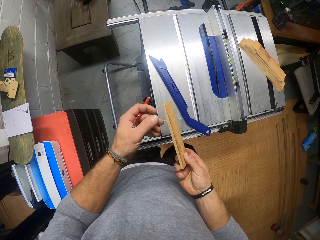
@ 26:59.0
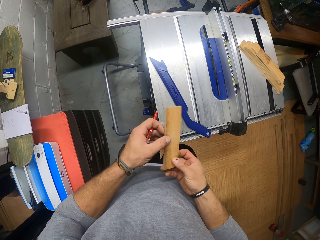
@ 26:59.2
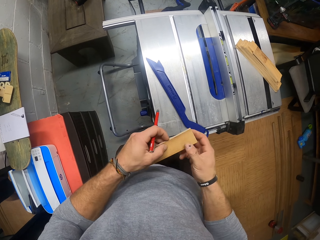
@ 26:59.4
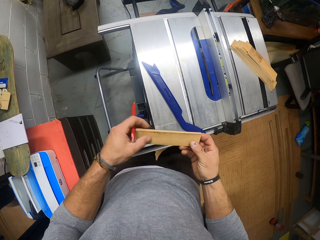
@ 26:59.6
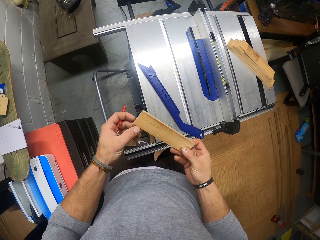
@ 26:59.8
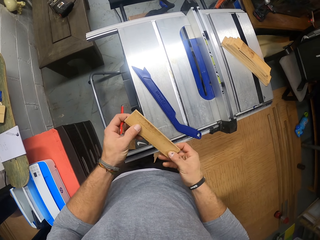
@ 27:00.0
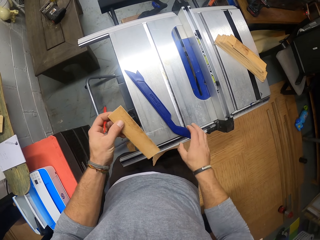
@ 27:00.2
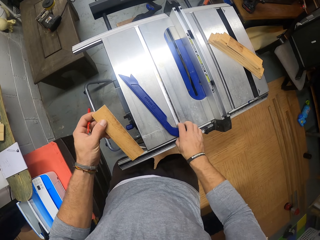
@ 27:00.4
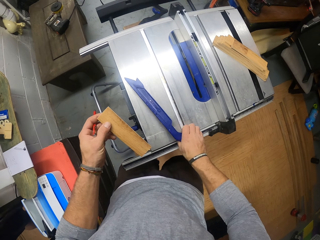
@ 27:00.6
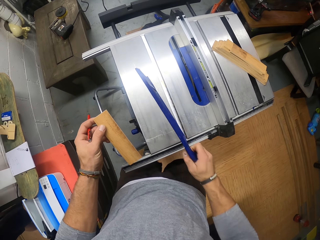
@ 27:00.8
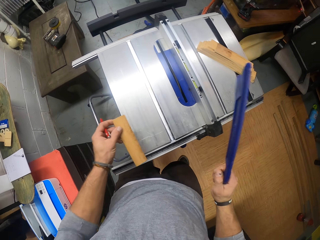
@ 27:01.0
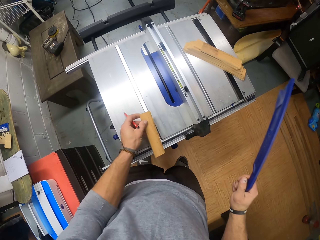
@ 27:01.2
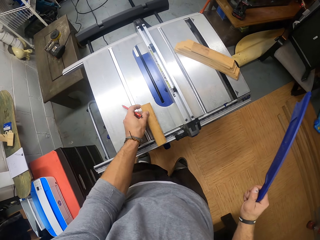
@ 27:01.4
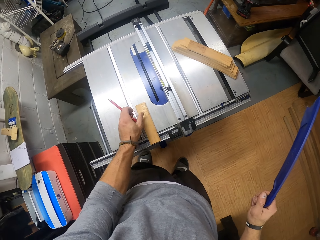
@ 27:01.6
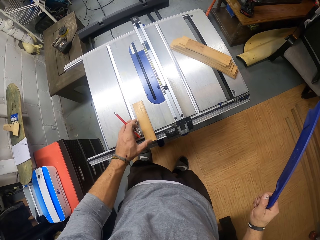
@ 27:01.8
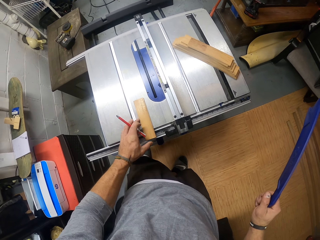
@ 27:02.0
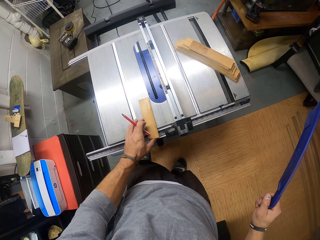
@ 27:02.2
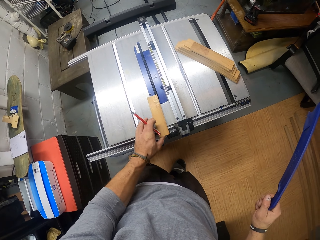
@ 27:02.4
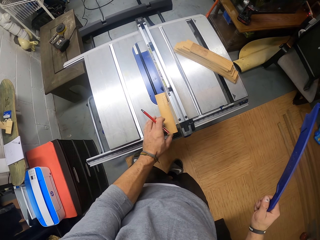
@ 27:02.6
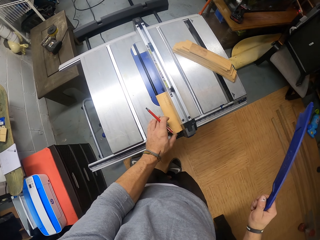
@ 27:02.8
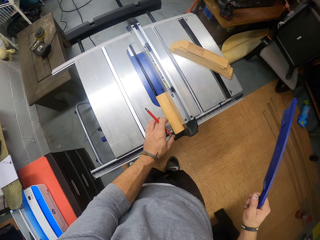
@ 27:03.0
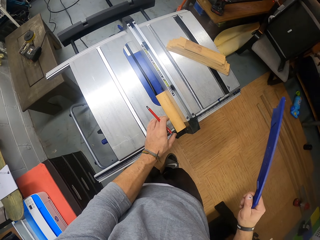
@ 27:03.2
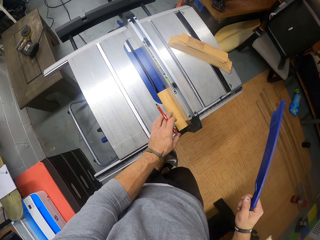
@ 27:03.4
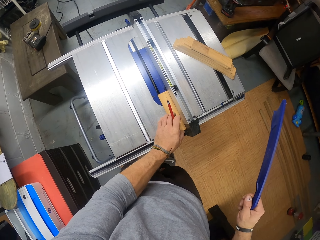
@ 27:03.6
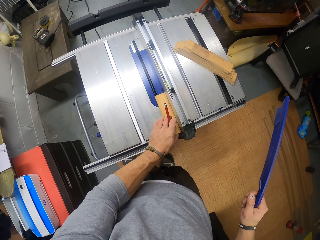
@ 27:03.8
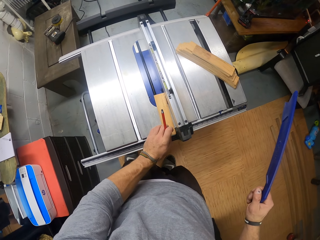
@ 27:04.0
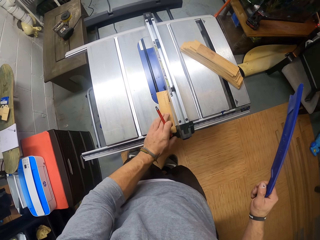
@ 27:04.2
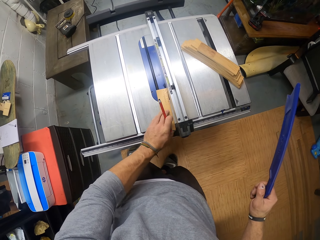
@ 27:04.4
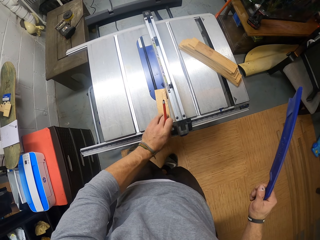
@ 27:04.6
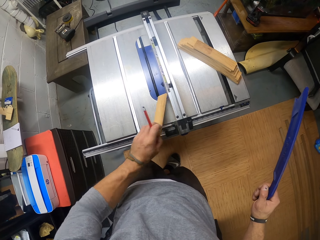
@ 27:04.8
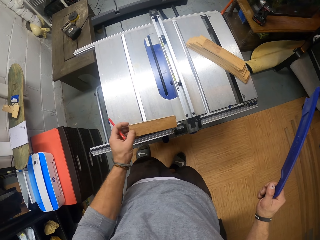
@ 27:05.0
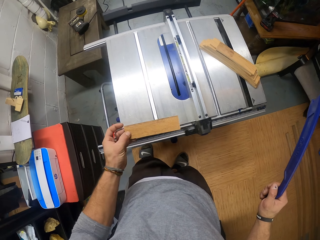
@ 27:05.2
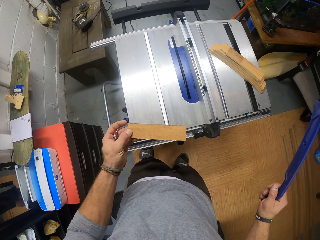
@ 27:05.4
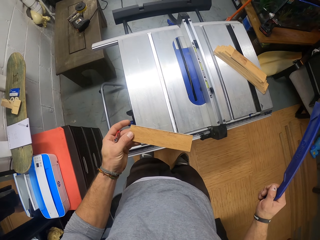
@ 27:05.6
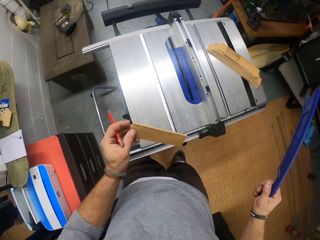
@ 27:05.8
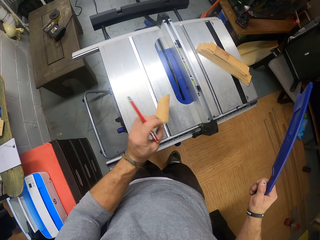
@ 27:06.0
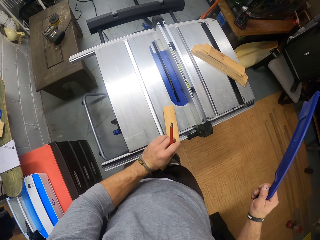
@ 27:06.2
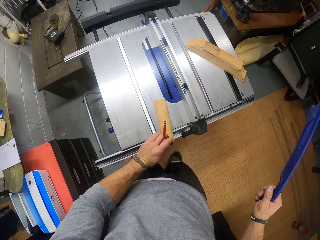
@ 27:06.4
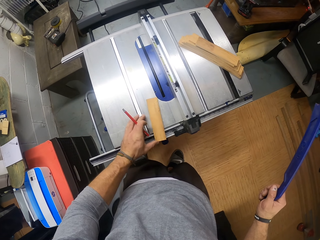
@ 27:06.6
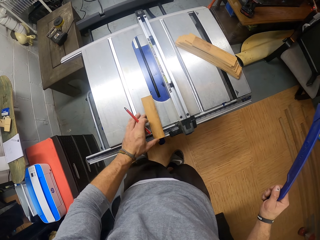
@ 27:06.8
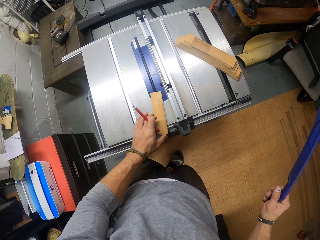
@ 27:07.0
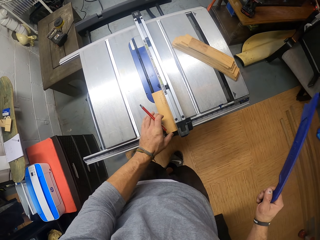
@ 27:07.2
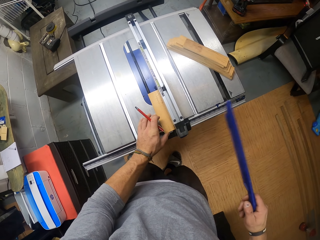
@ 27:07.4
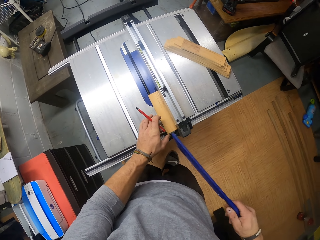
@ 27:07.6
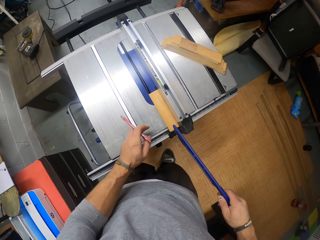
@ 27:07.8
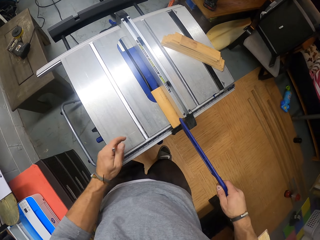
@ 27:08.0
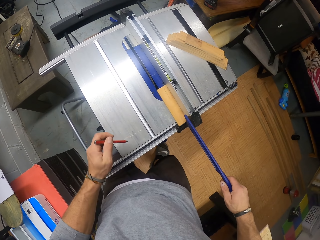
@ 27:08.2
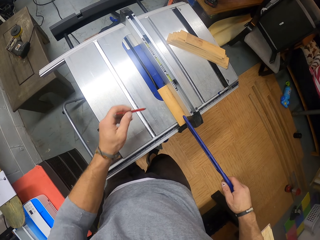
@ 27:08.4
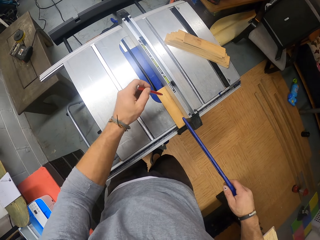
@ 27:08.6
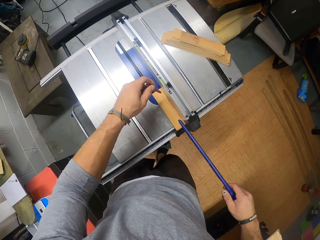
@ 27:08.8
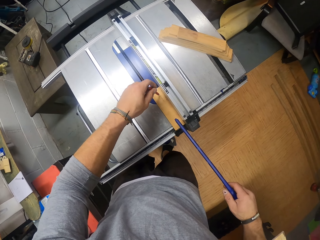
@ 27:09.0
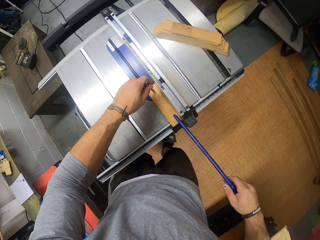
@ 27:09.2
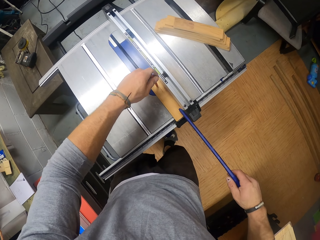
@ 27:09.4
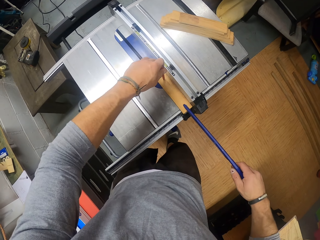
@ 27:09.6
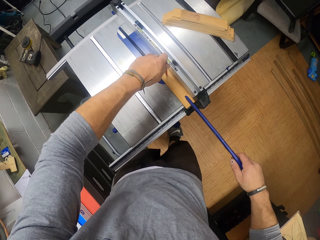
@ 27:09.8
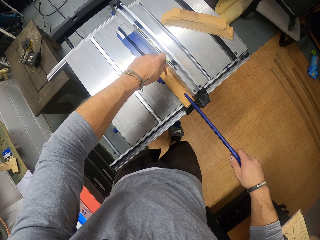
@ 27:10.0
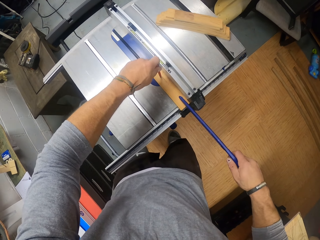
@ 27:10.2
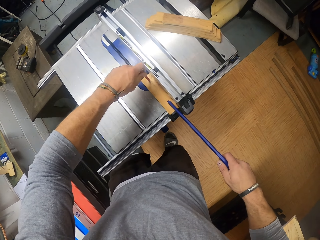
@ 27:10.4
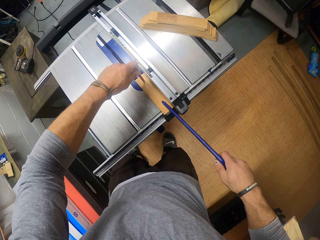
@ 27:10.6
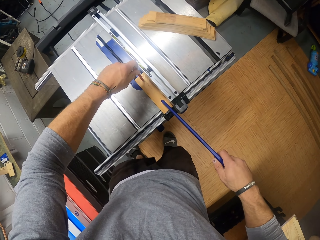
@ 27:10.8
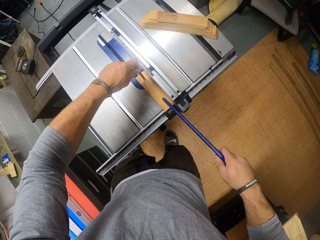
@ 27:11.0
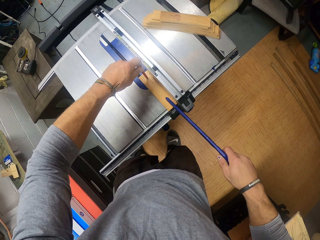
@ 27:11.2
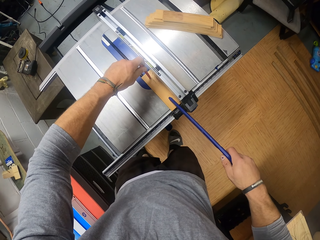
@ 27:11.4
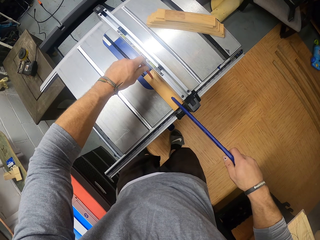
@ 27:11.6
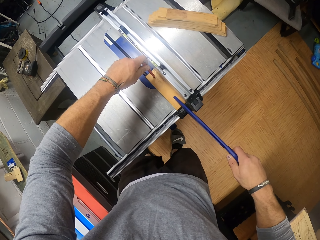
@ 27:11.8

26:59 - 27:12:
The camera wearer picks the wood adjuster from the woodwork machine with his right hand. He drops the piece of wood on the woodwork machine with his left hand. He picks the piece of wood from the woodwork machine with his left hand. He drops the piece of wood on the woodwork machine with his left hand. He adjusts the piece of wood on the woodwork machine with the wood adjuster in his right hand. He places the pencil on the piece of wood on the woodwork machine with his left hand.

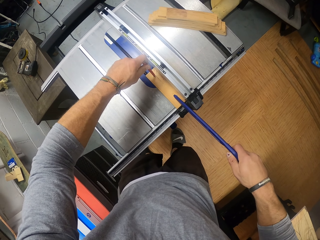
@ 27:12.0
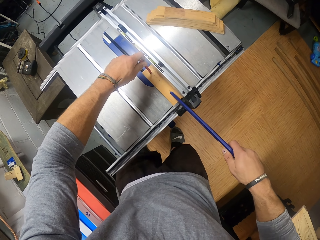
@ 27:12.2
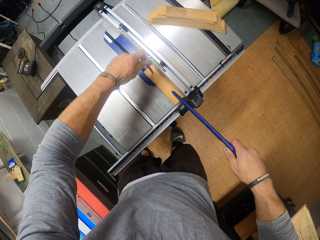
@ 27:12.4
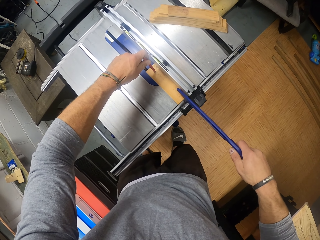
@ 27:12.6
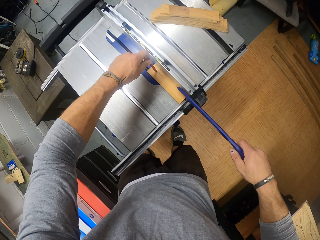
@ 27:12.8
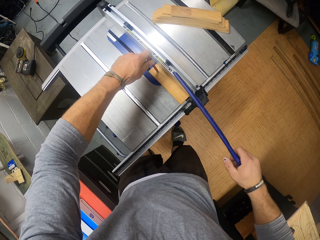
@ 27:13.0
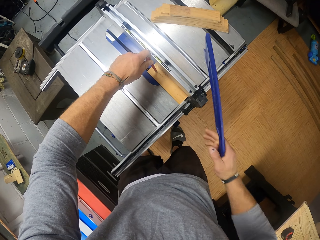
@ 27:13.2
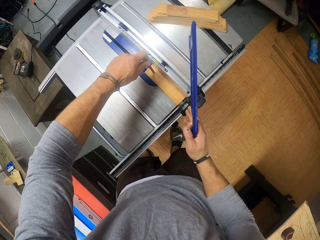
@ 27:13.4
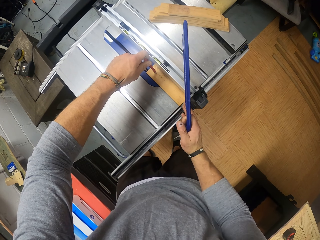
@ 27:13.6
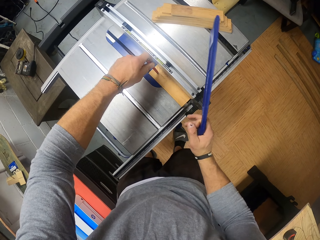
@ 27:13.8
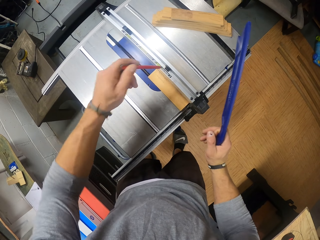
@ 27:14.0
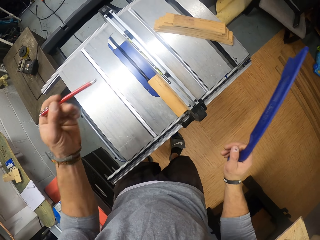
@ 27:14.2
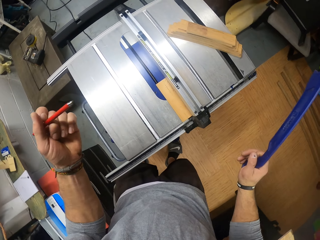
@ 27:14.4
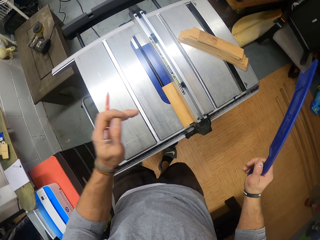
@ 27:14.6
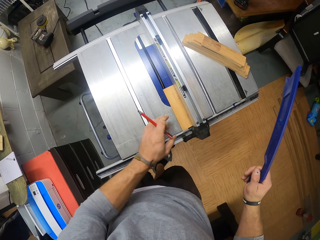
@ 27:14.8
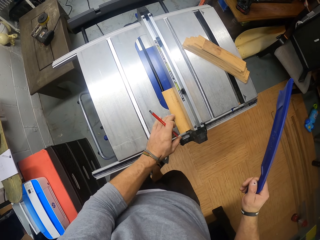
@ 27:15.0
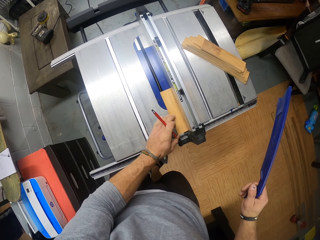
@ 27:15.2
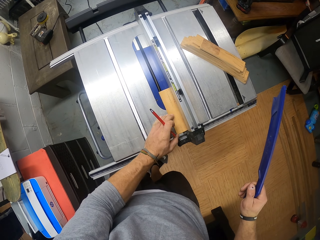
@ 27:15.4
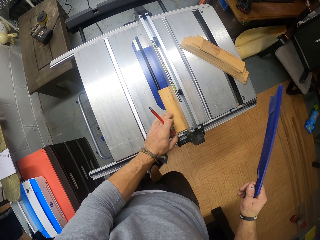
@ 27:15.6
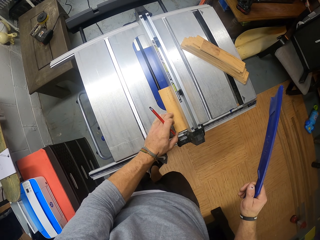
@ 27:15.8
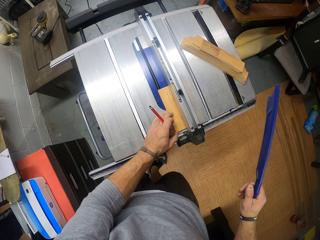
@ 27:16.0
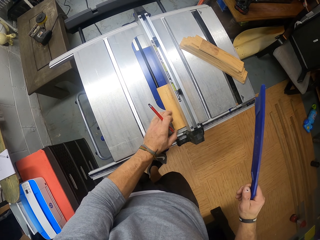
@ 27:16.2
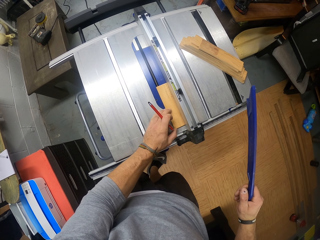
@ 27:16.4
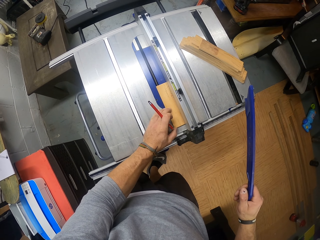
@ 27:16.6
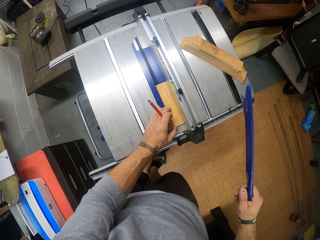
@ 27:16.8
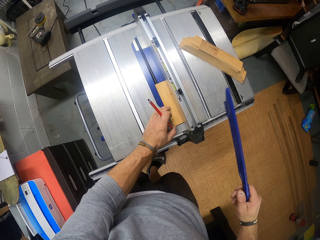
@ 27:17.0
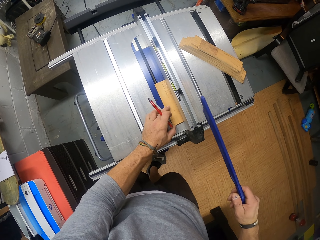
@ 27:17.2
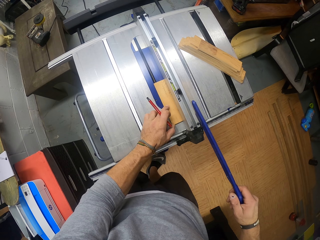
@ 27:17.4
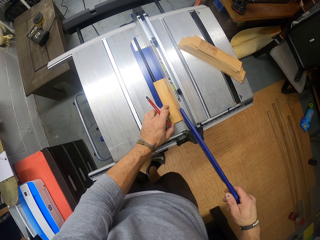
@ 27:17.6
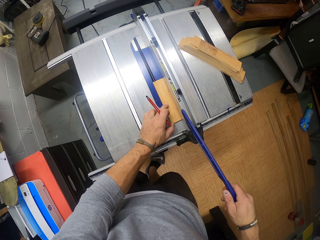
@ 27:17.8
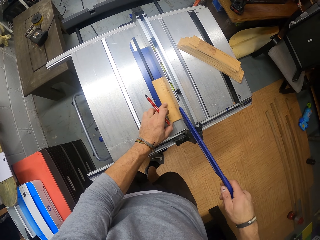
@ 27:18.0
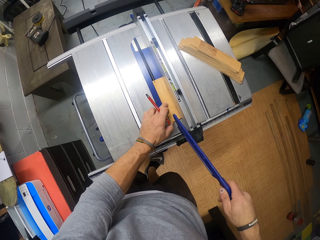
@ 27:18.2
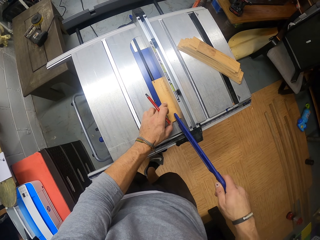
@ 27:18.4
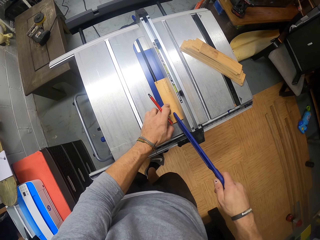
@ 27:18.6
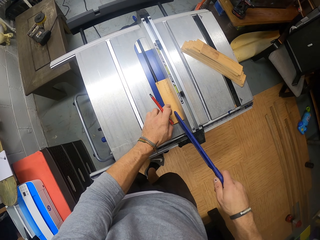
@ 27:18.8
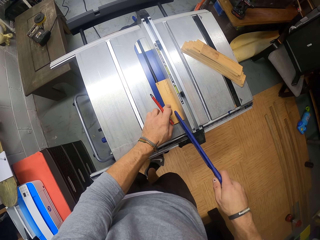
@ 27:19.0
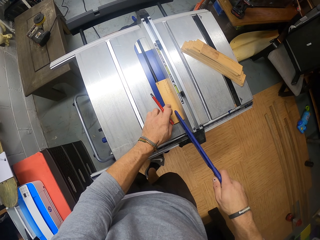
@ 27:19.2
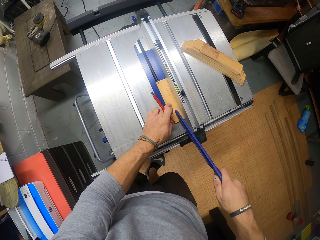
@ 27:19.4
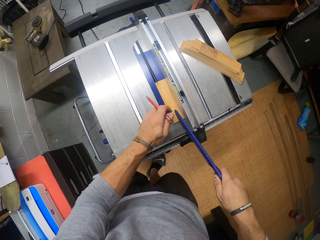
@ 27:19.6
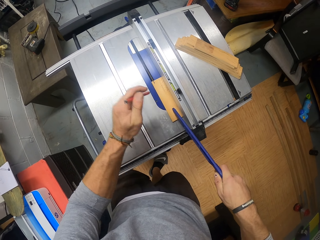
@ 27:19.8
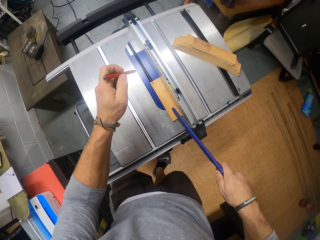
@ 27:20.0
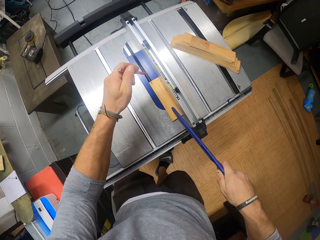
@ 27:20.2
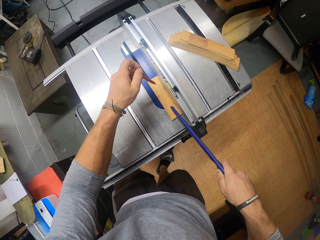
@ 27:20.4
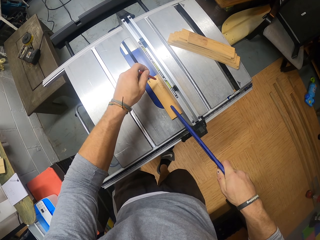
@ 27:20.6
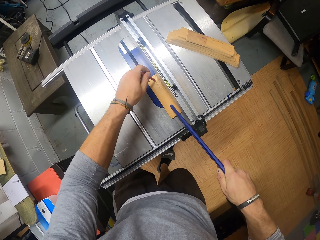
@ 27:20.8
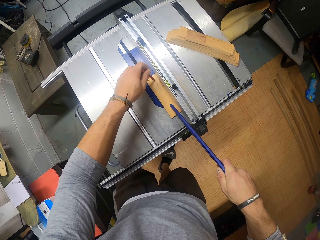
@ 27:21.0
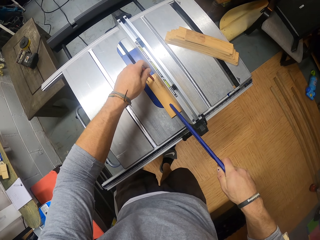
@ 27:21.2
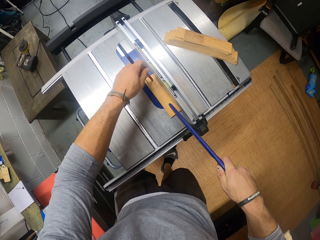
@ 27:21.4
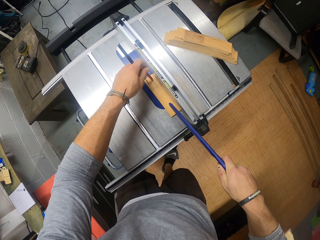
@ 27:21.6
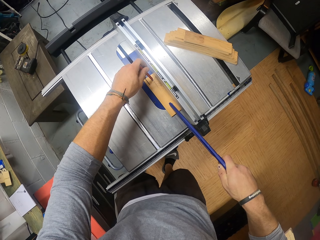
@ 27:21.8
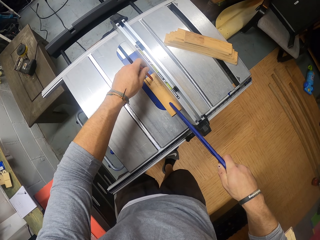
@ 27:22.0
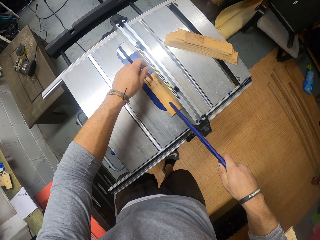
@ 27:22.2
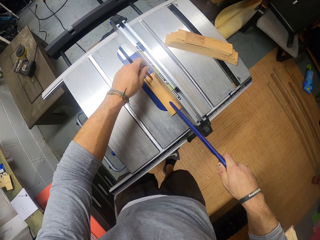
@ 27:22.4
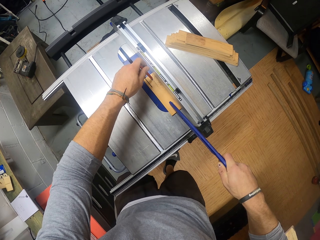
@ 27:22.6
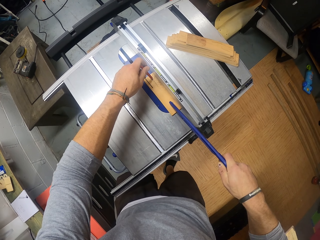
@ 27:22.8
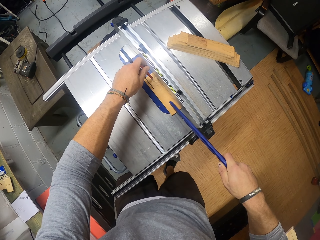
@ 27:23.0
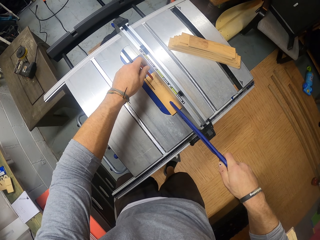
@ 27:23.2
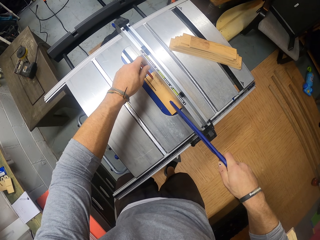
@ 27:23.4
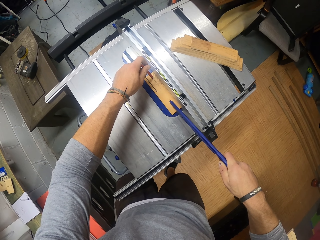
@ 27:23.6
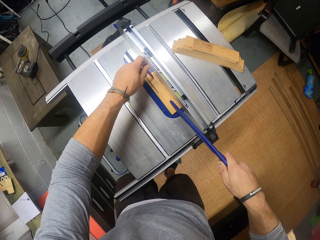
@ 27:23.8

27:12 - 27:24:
The camera wearer touches the piece of wood on the woodwork machine with his right hand. He adjusts the piece of wood on the woodwork machine with his left hand. He places the wood pusher in his right hand on the wood on the table saw. He removes his left hand from the piece of wood on the table saw. He places the pencil in his left hand on the wood on the table saw. He moves the piece of wood on the table saw with the pencil in his left hand and the wood pusher in his right hand.
